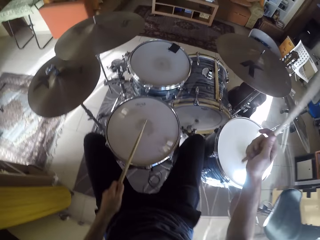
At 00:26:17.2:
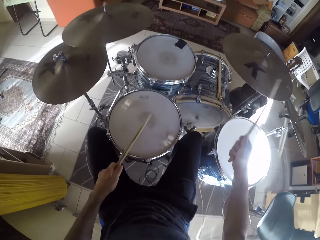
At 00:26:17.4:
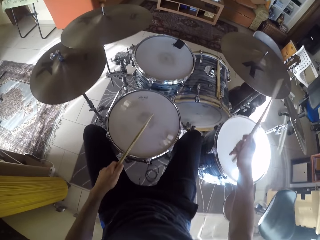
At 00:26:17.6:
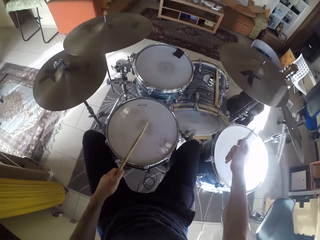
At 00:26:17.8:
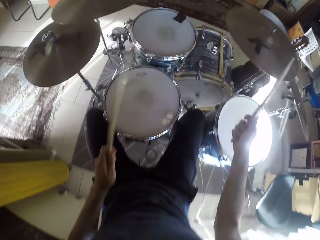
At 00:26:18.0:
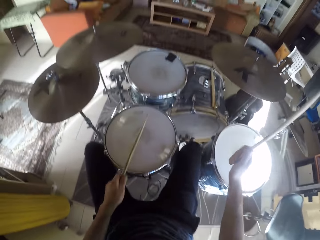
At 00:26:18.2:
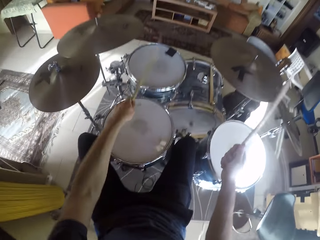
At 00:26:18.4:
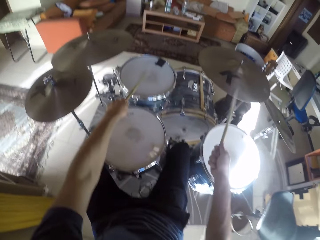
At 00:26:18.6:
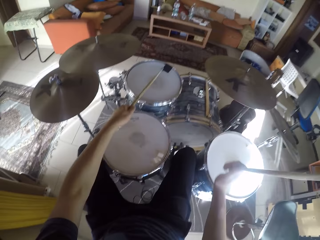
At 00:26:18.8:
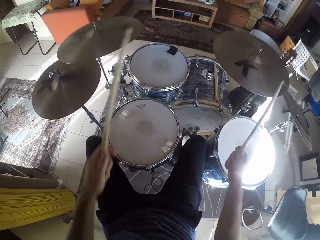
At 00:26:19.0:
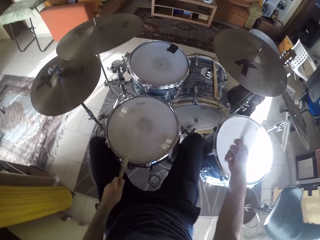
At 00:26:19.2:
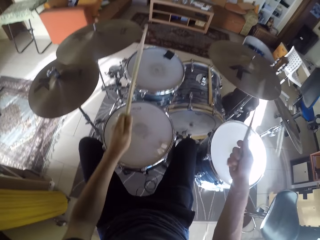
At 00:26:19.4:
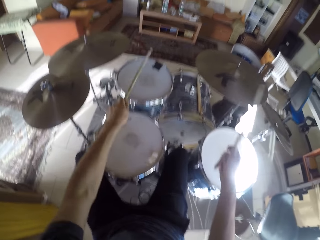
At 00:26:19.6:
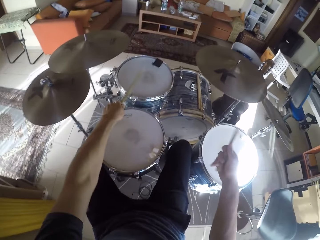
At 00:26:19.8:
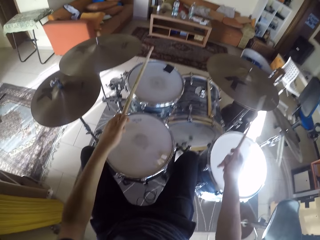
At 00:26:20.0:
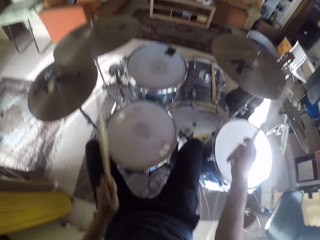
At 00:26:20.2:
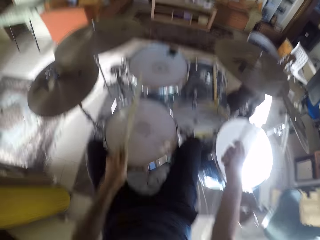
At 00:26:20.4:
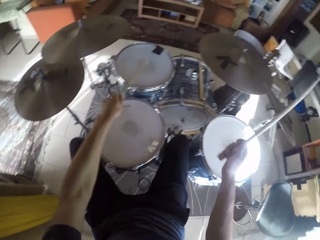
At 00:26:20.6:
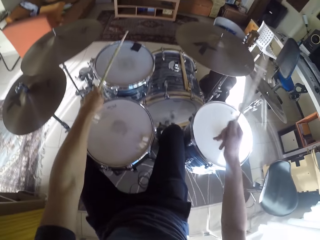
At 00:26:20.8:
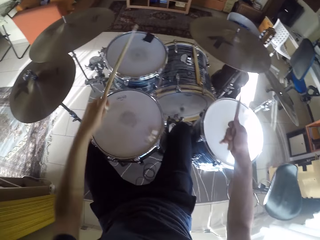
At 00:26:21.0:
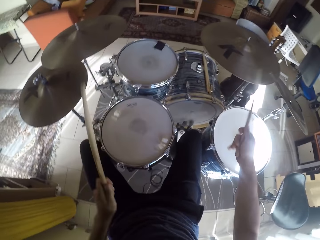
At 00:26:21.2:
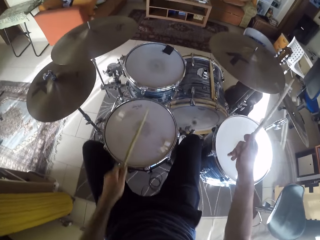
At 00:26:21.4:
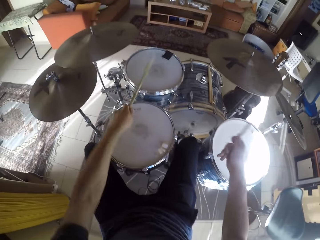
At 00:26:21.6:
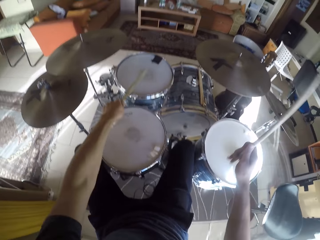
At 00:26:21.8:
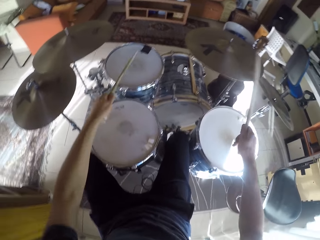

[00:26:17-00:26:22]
The camera wearer plays the drum set with the drumsticks in his hands.

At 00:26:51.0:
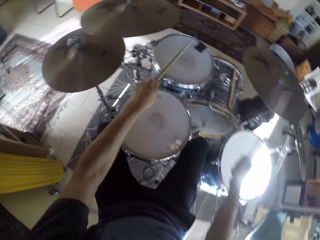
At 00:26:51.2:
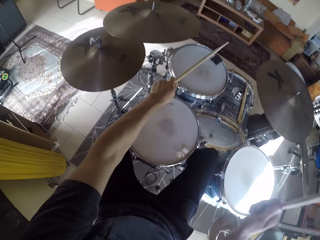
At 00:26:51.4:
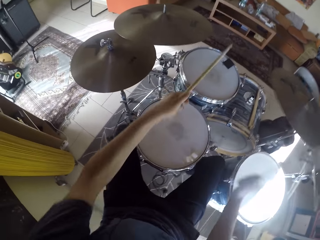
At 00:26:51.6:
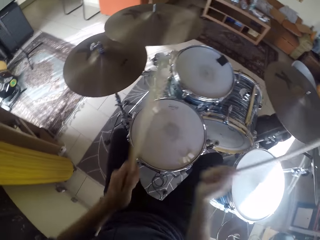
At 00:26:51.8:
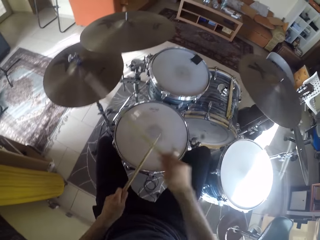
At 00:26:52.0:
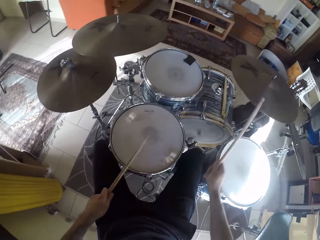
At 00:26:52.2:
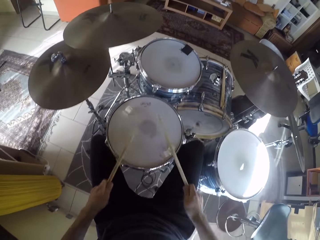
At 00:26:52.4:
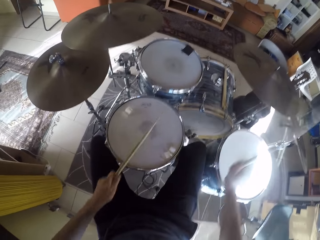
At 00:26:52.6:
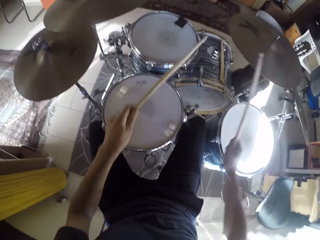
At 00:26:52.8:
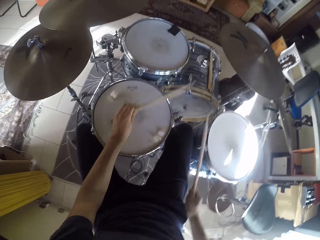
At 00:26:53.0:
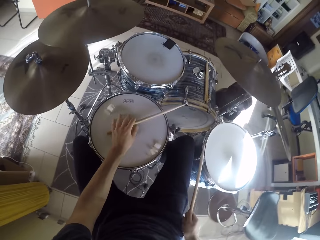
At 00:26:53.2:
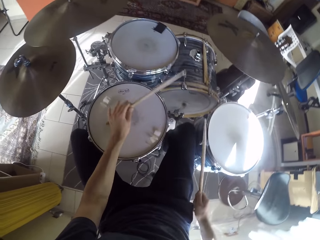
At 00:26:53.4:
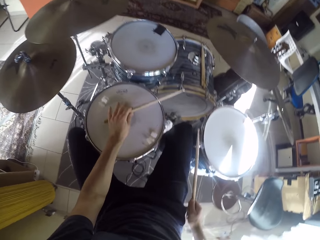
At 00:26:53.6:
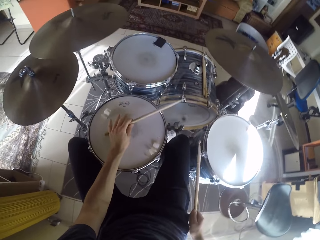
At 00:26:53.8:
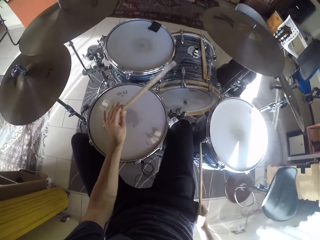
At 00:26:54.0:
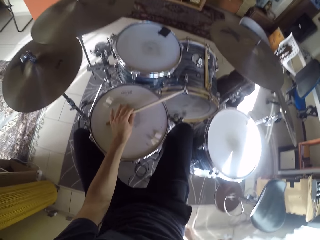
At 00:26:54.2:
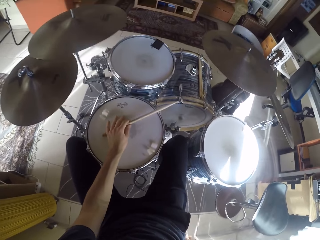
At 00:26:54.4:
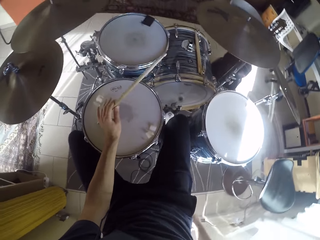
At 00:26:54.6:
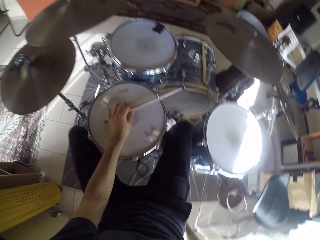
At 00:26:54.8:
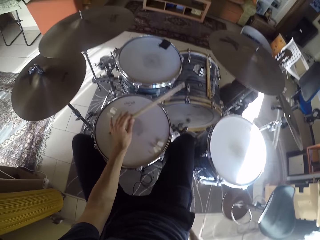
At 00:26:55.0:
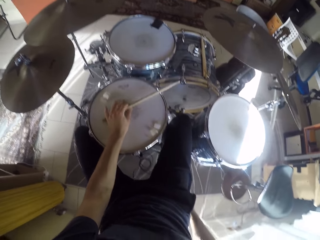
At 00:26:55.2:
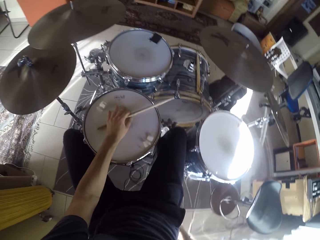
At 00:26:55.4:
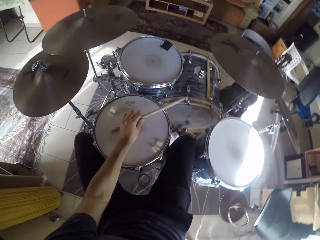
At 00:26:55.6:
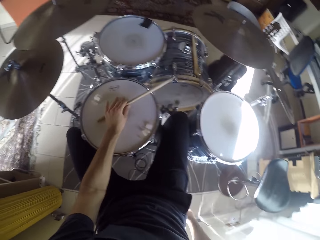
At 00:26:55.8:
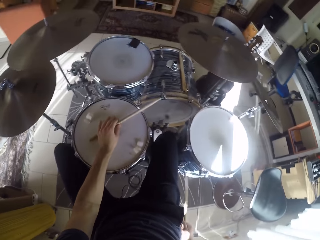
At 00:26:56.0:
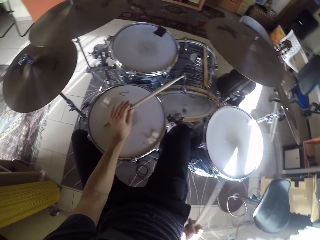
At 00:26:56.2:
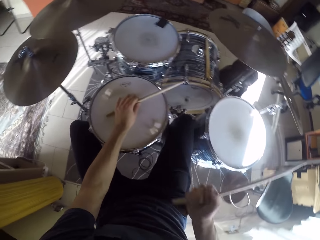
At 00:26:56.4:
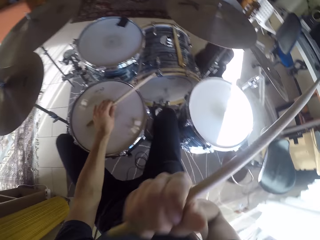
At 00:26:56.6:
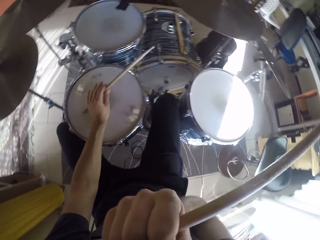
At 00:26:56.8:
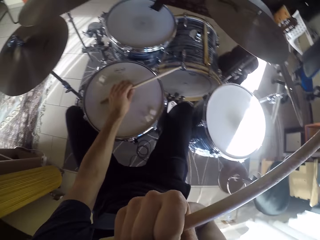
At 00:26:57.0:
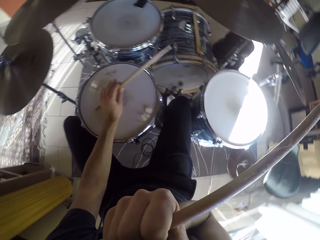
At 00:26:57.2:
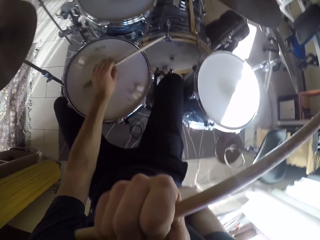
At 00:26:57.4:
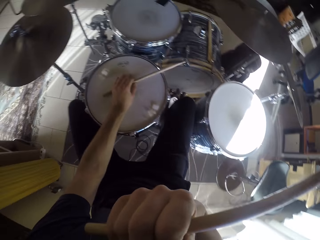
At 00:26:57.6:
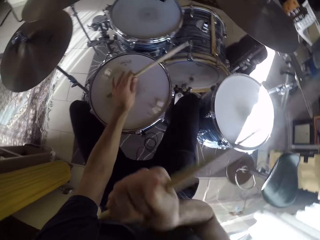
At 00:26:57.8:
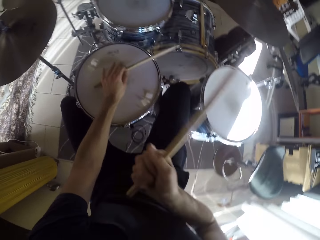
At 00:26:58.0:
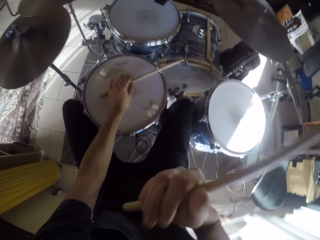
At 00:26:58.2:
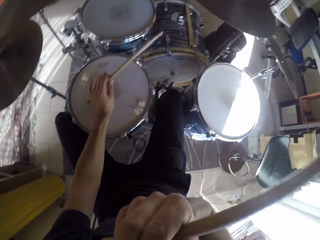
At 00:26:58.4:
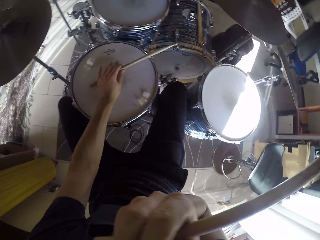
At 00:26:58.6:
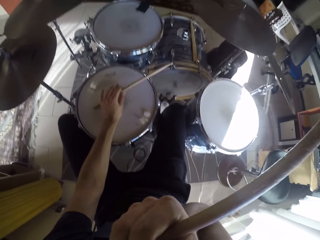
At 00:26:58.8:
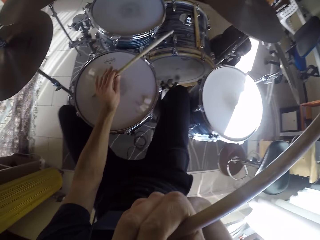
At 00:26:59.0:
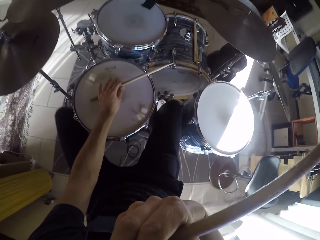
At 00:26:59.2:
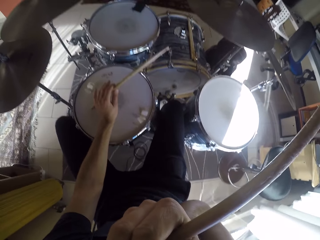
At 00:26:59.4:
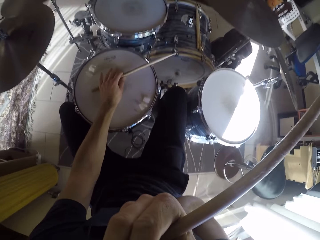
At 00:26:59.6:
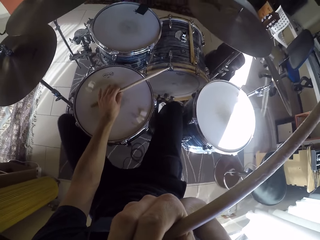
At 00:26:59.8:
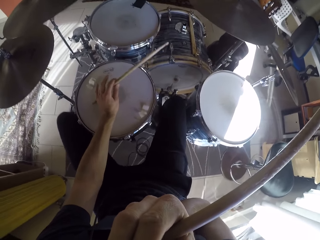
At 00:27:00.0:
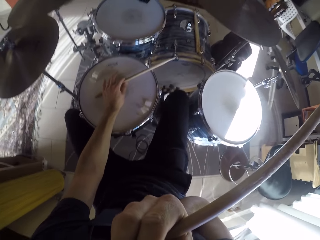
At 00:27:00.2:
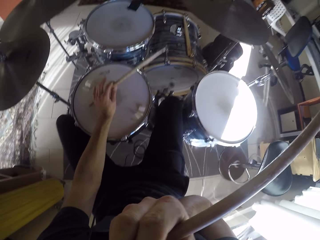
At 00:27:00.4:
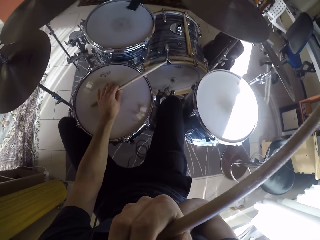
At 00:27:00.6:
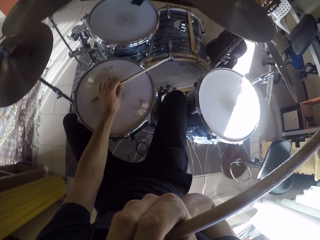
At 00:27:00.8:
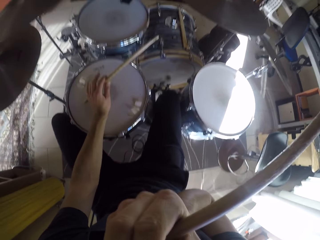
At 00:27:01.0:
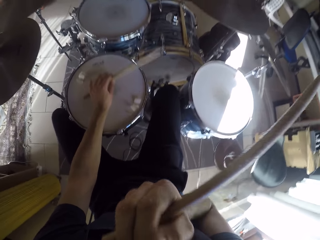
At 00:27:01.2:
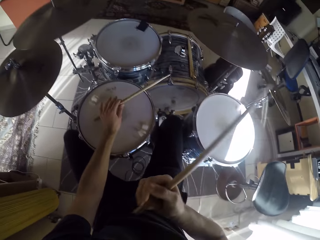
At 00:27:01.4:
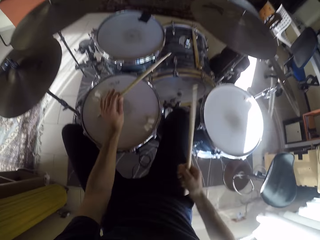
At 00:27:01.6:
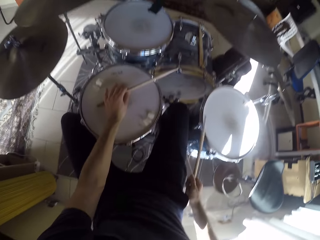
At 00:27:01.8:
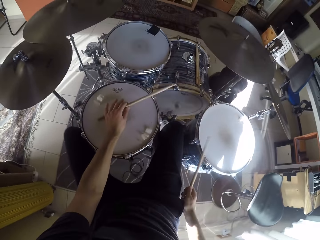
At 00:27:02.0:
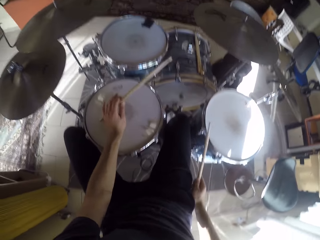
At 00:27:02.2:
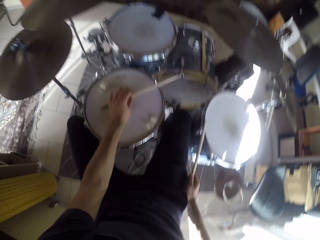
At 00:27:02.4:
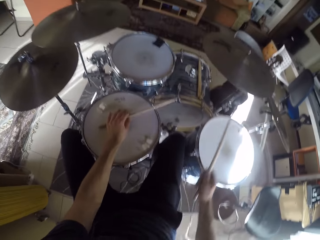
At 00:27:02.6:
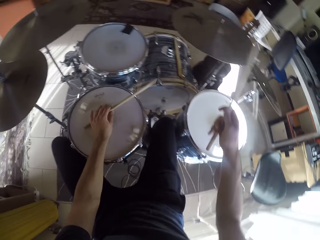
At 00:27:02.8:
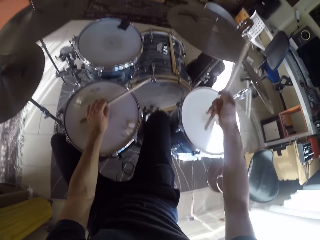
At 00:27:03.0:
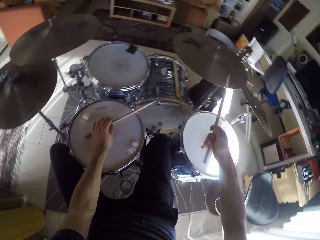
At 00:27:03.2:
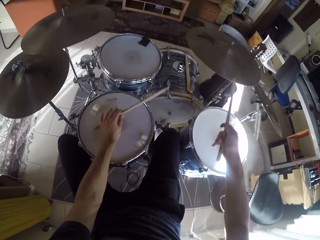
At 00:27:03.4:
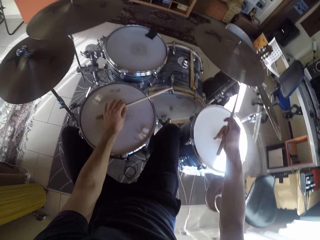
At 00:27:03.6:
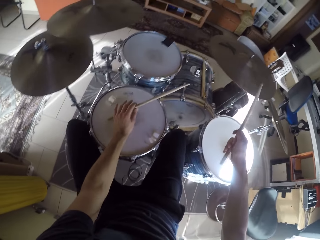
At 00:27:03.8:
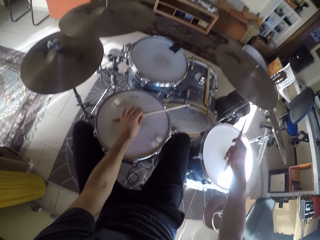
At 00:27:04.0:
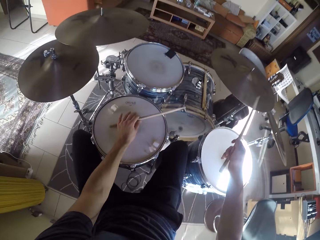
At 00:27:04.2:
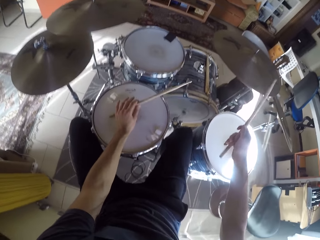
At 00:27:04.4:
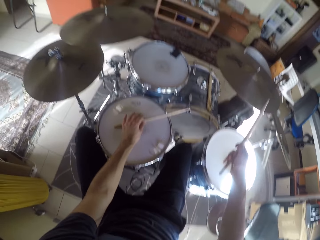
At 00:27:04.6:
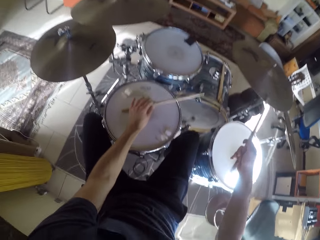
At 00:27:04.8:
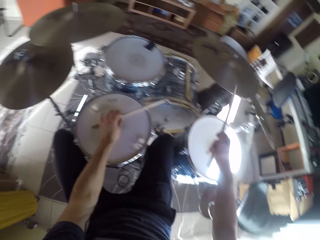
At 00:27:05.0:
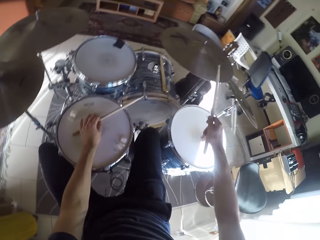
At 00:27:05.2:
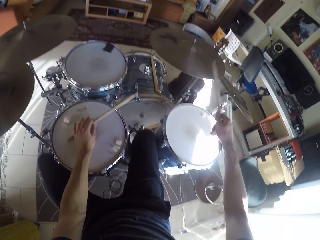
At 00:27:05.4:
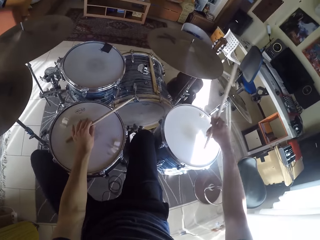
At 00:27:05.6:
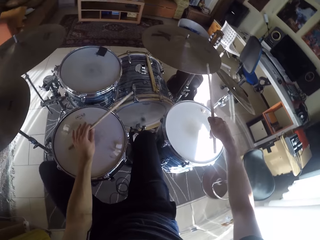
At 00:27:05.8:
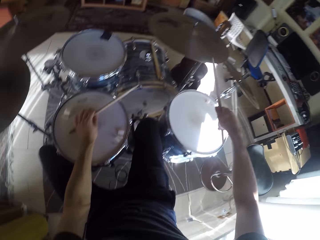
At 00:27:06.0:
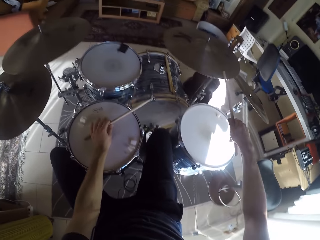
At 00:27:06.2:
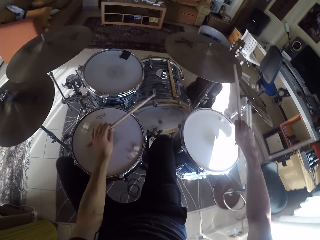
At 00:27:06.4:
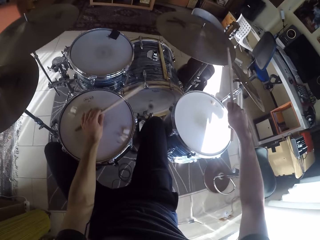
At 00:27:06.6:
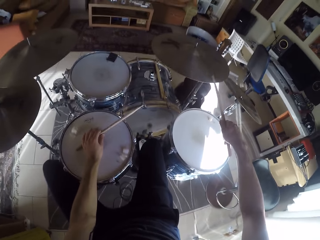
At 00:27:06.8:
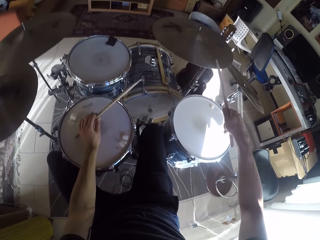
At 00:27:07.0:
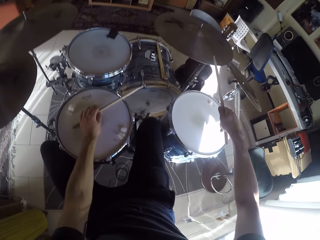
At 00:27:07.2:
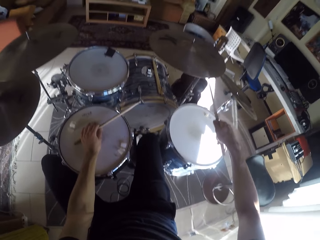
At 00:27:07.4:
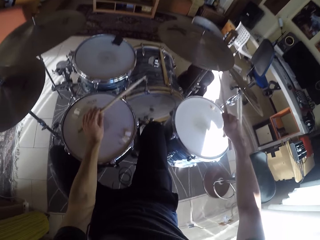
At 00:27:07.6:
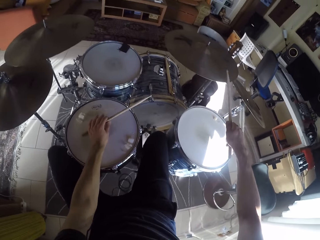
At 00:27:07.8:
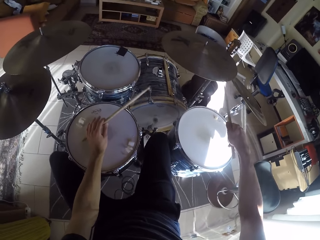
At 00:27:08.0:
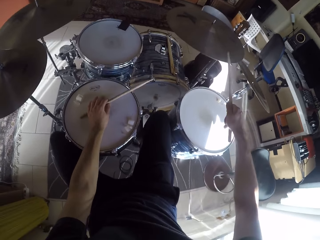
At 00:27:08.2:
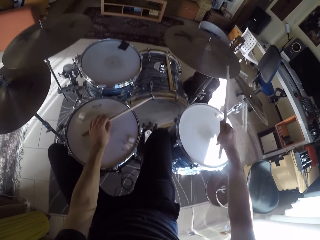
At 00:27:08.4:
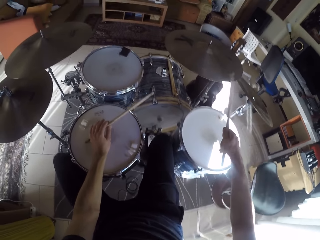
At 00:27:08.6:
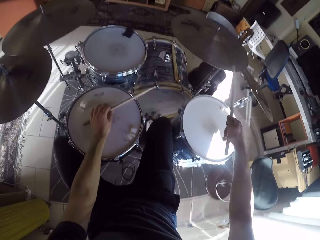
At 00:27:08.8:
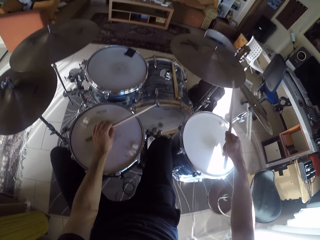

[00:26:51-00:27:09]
The camera wearer places his left hand on the drum. He plays the drum set with his legs together with the drumstick in his left hand. He touches something. He plays the drum set with his legs together with the drumsticks in his hands.
